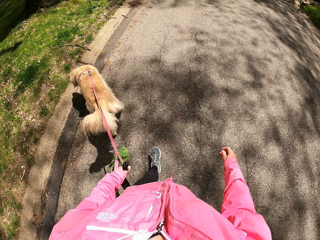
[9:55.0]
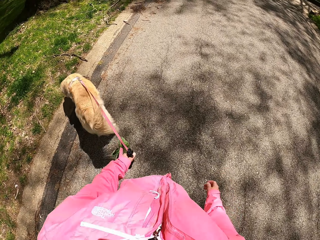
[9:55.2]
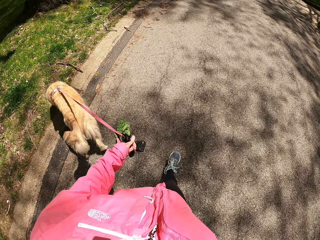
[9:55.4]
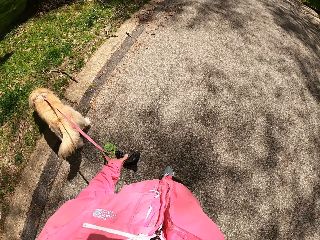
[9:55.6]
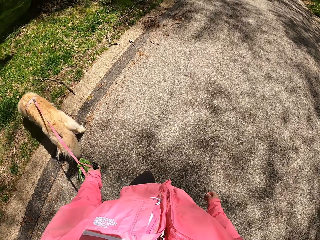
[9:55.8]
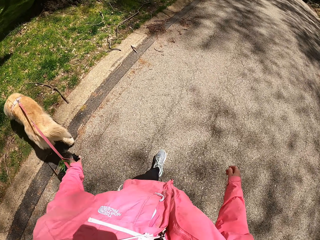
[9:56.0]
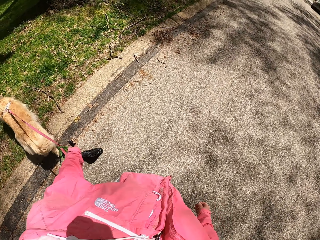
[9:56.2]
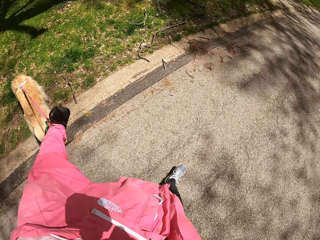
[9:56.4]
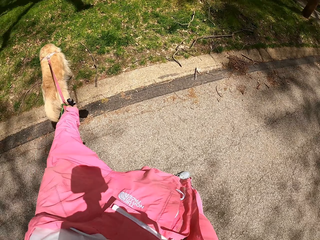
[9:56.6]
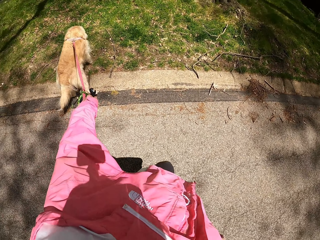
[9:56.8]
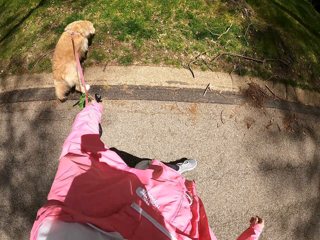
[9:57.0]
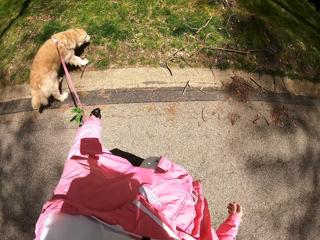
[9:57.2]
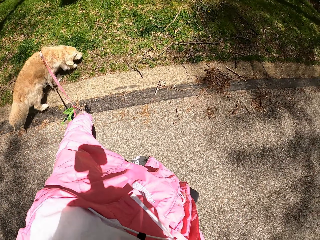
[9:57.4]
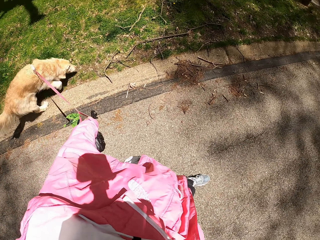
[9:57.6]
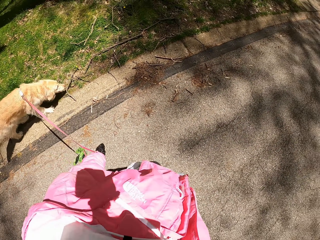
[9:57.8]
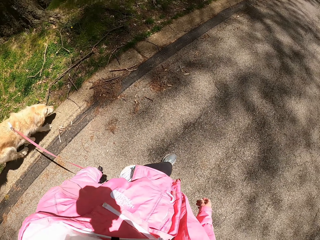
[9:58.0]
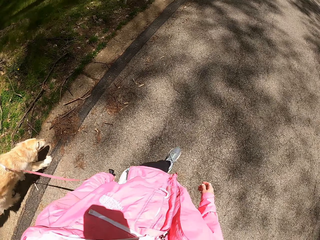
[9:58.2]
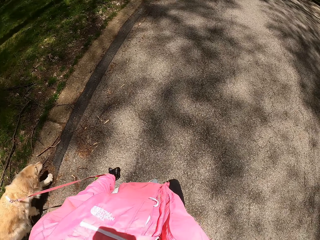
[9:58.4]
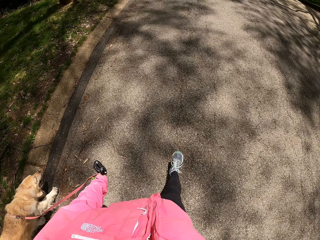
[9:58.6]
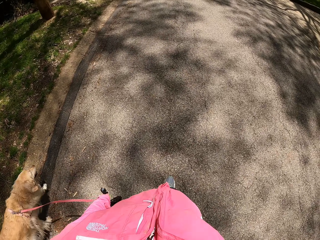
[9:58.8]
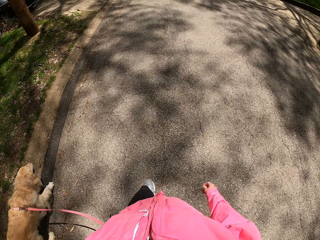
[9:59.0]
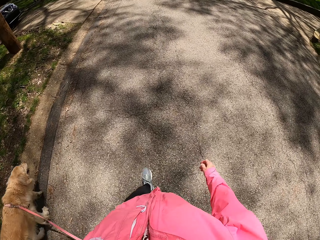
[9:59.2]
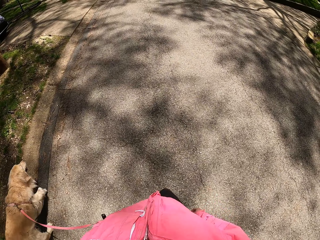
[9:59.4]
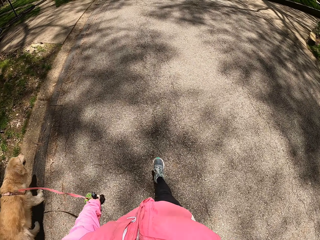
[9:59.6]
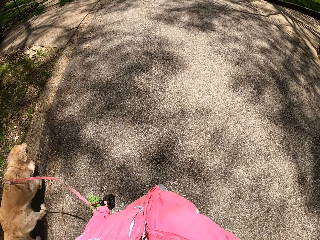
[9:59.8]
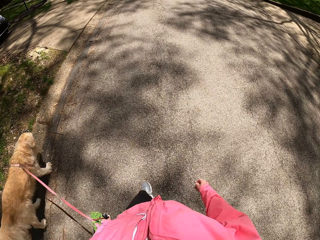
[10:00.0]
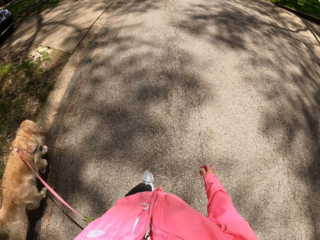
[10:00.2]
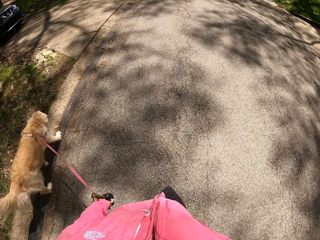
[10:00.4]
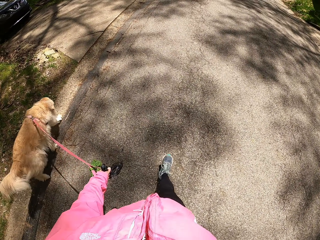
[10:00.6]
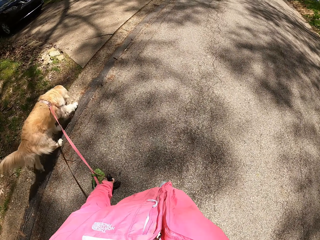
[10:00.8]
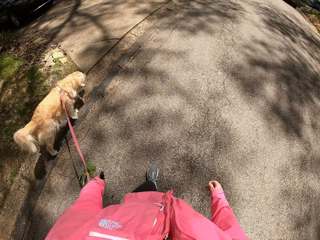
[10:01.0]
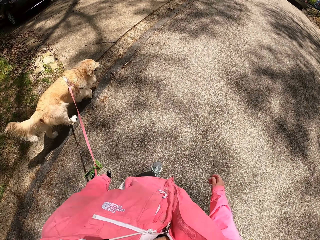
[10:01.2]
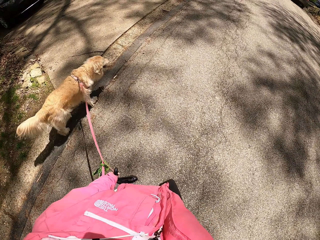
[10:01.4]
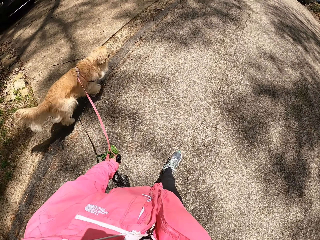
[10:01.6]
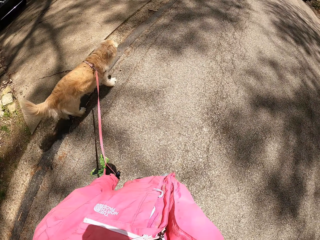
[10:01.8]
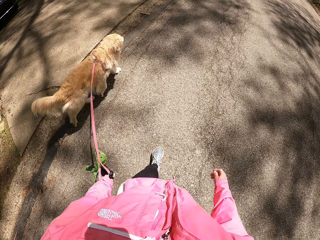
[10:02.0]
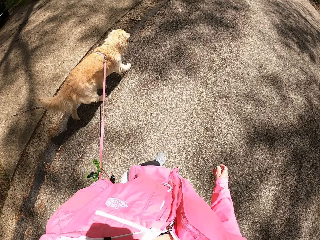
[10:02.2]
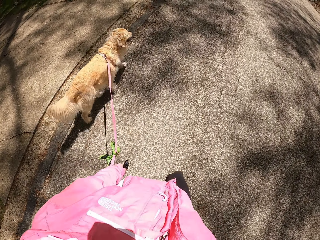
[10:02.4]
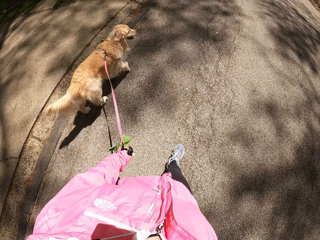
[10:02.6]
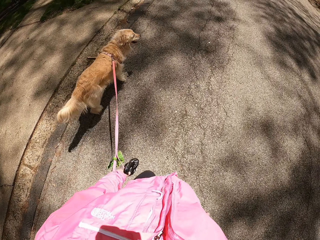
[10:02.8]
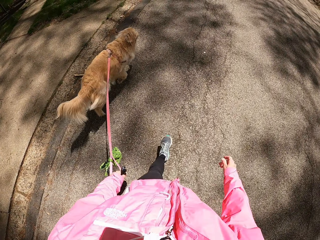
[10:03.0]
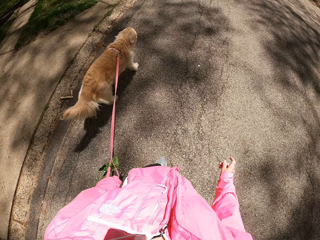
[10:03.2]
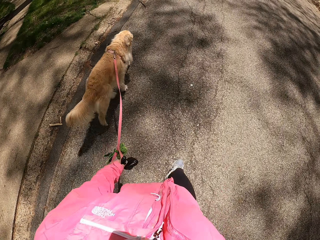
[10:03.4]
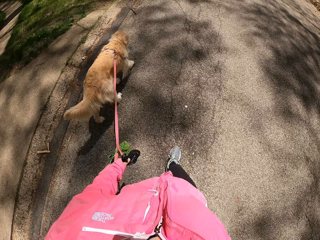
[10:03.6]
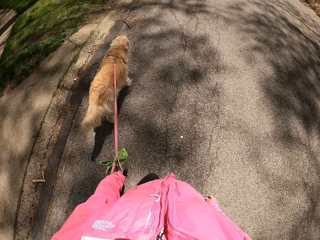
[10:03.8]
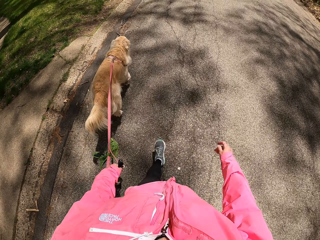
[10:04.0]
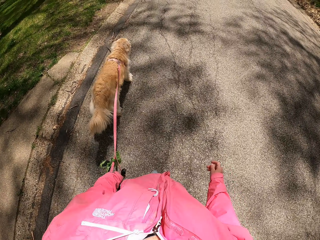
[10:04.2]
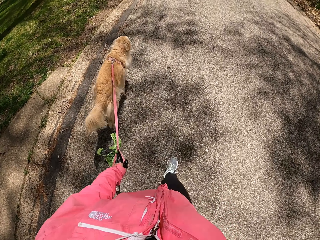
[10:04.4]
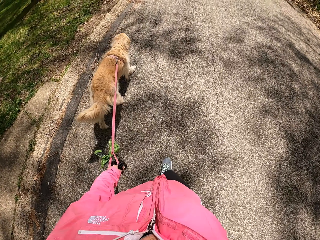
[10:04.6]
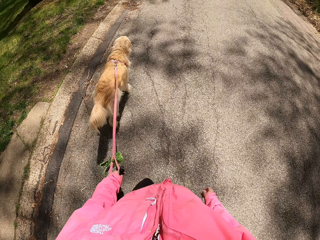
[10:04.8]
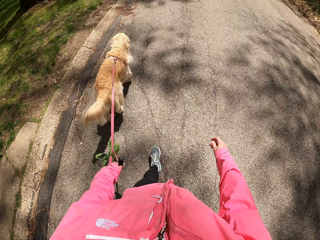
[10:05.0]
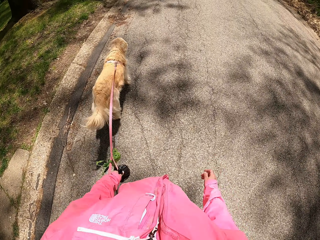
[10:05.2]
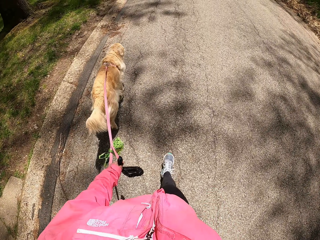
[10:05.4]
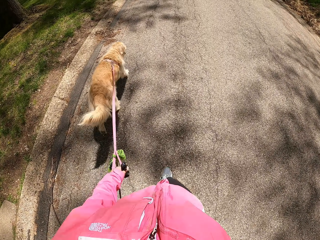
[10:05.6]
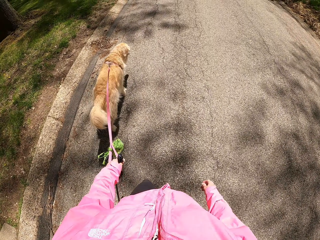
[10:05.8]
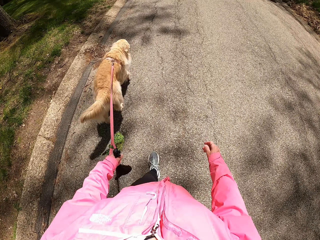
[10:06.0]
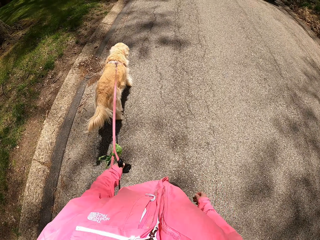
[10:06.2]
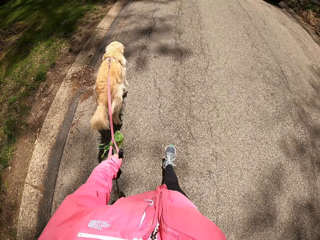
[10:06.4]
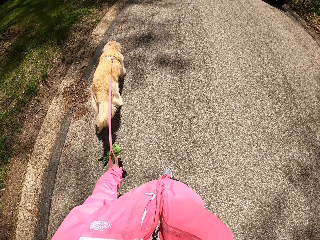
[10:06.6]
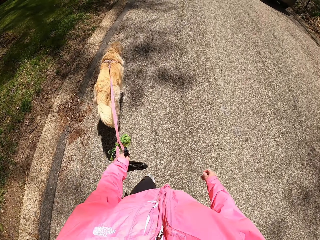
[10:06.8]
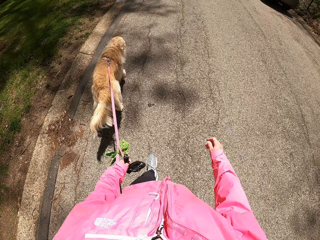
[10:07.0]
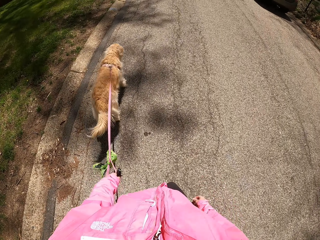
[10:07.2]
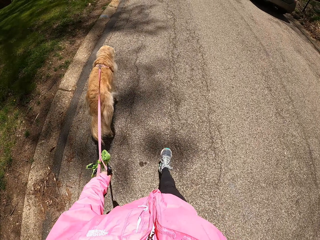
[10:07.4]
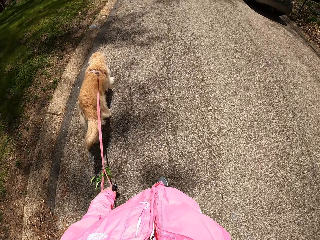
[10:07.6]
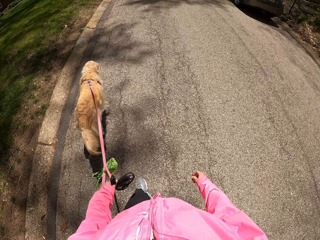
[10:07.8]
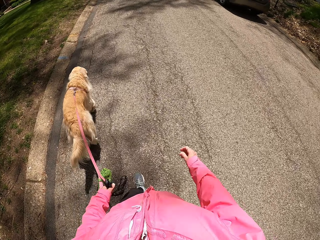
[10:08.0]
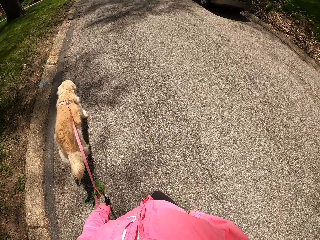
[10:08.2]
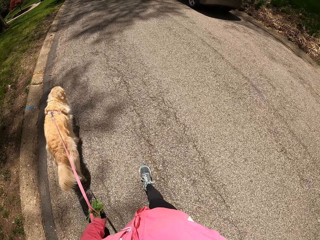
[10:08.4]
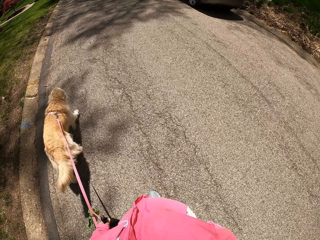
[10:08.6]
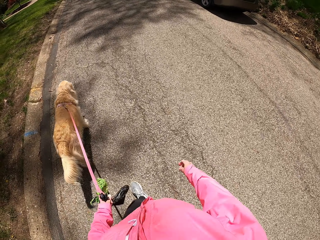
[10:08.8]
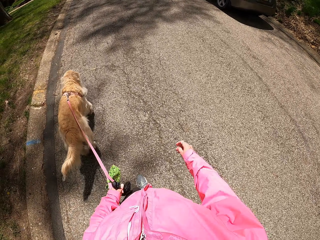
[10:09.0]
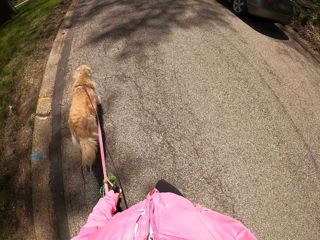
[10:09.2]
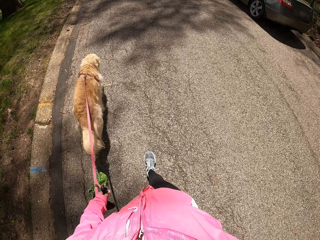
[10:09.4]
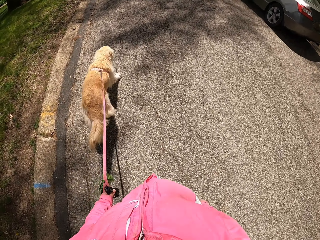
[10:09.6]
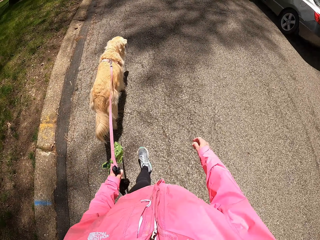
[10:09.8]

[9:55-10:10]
The camera wearer holds the dog's rope. They hold the paper bag.

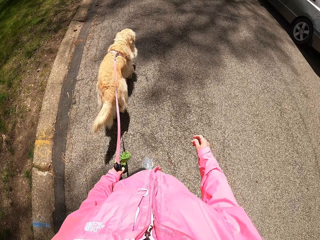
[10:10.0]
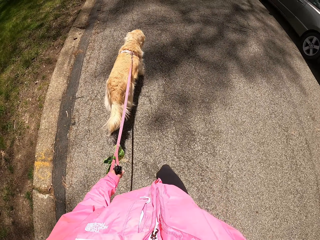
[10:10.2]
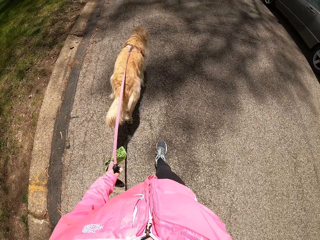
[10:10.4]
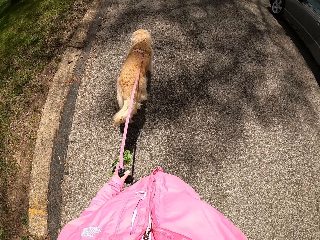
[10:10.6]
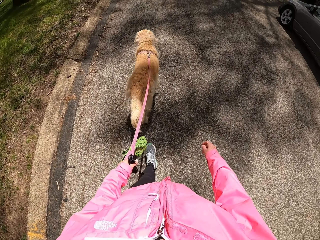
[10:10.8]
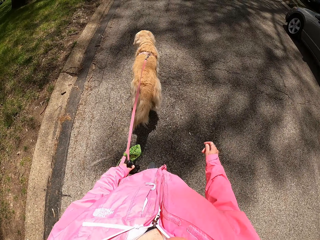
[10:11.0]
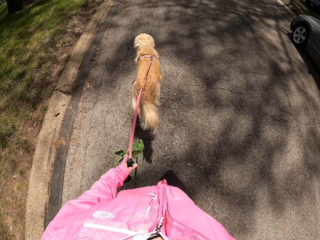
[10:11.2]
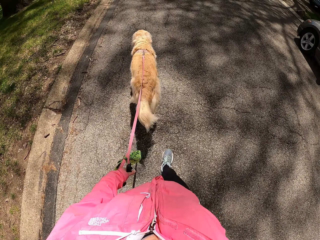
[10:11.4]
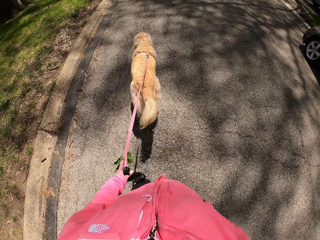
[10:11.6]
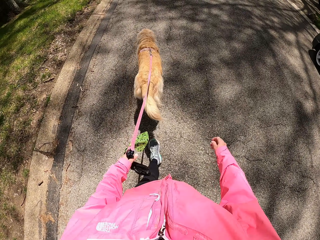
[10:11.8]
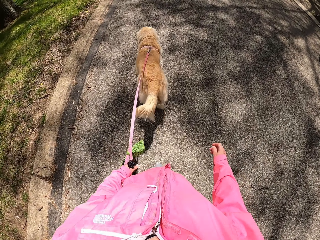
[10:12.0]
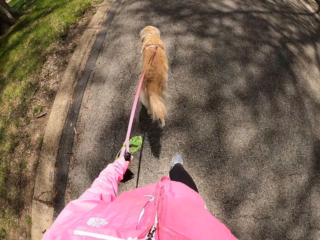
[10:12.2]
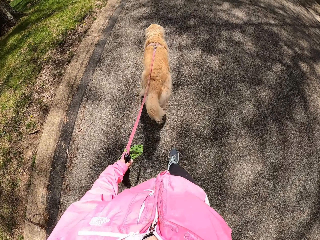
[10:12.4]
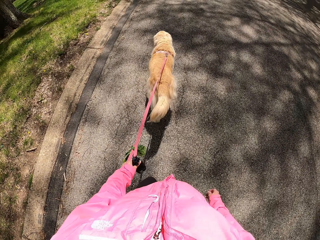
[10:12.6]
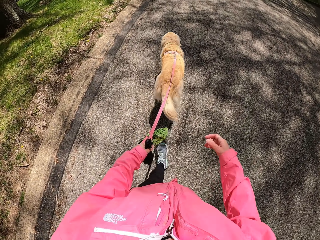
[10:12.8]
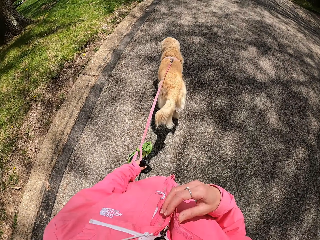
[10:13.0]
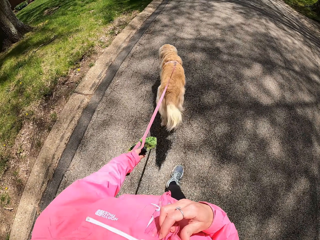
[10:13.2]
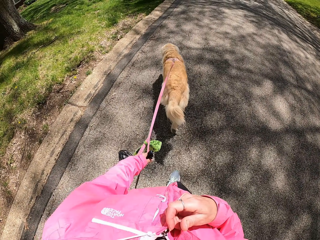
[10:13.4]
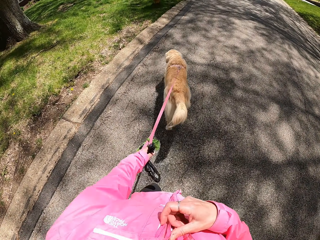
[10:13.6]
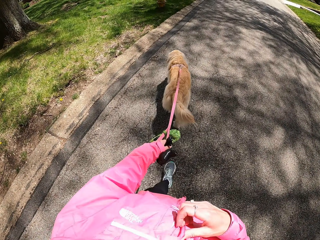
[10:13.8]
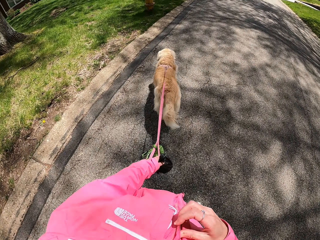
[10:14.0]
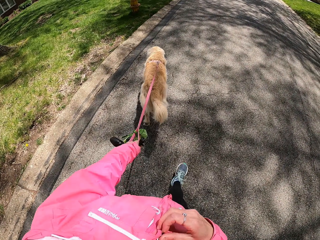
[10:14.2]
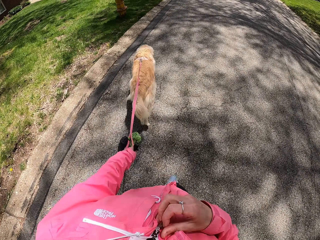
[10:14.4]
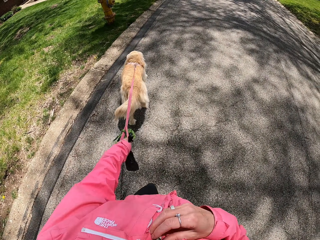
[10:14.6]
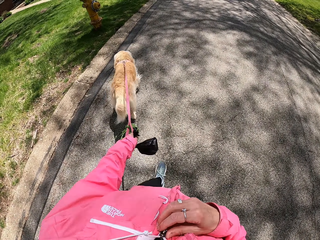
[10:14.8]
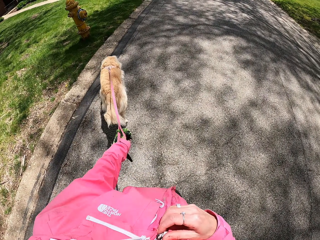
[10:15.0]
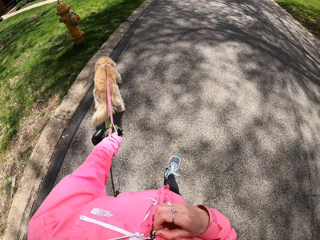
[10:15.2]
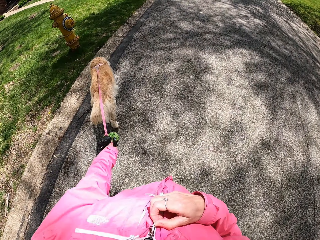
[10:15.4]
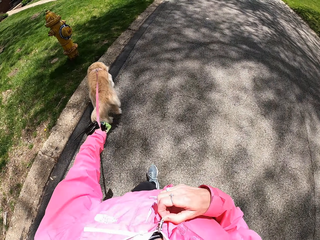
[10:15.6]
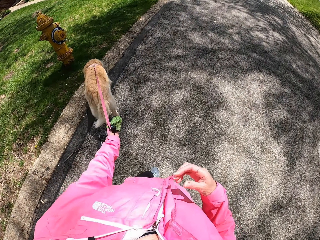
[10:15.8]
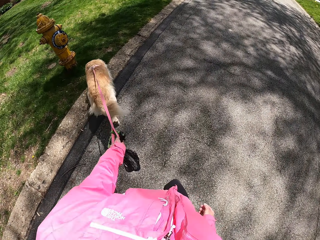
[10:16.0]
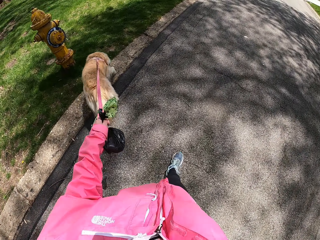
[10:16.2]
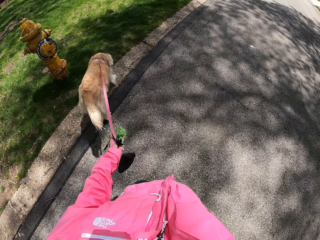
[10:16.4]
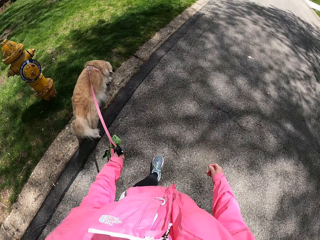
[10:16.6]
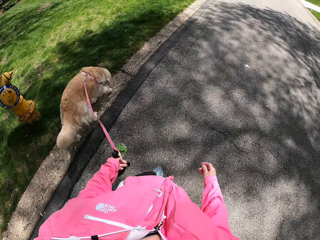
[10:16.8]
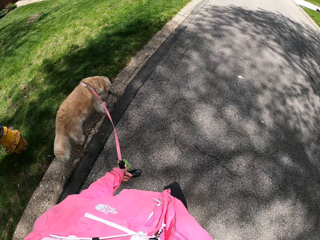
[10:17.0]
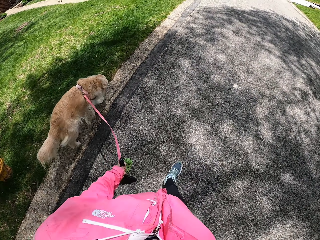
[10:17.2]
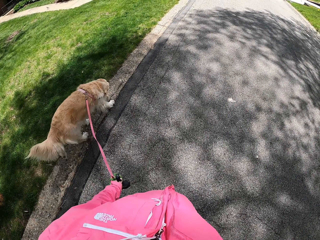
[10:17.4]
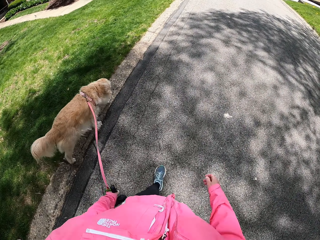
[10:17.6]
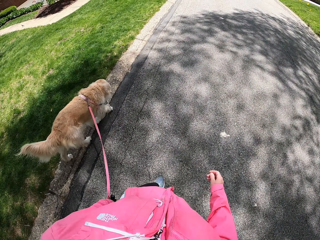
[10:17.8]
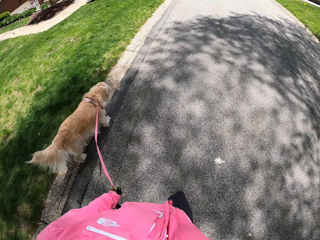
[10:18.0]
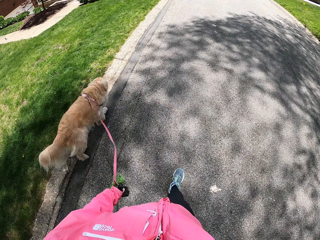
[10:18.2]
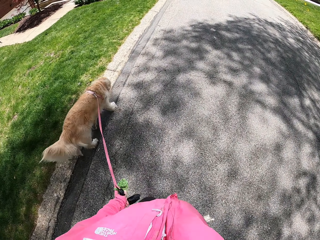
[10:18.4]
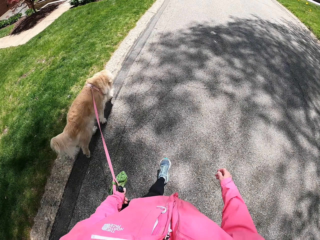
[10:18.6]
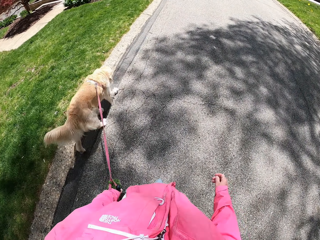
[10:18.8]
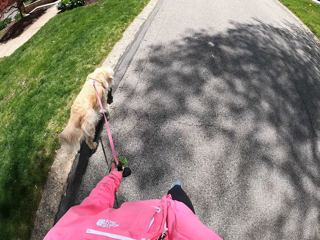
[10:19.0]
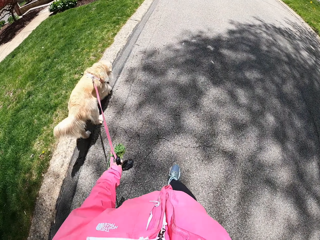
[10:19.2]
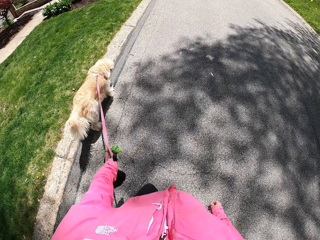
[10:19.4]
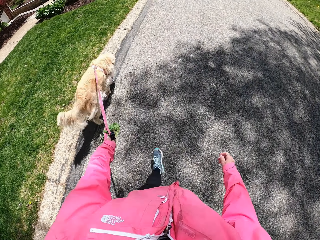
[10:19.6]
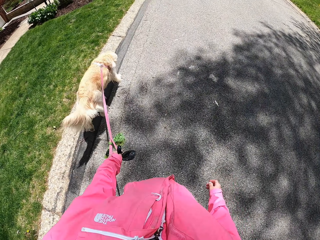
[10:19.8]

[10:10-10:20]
The camera wearer holds the cloth.
